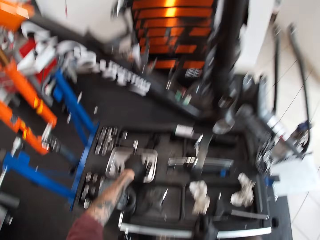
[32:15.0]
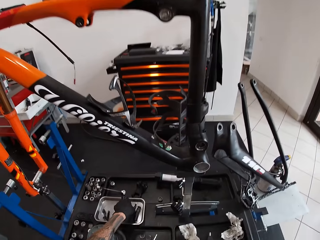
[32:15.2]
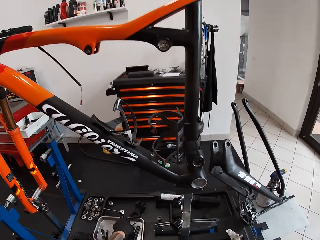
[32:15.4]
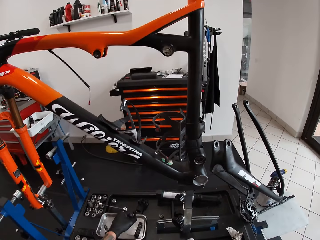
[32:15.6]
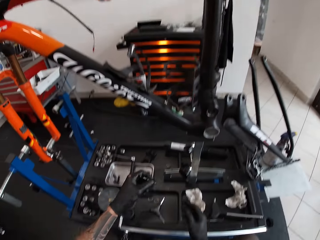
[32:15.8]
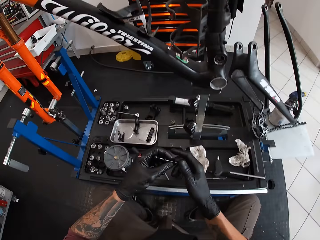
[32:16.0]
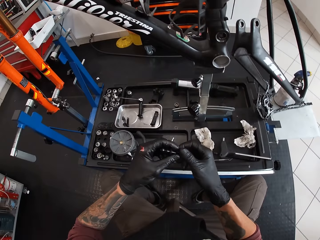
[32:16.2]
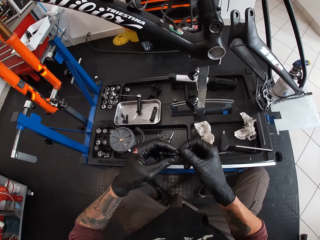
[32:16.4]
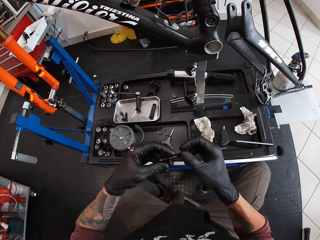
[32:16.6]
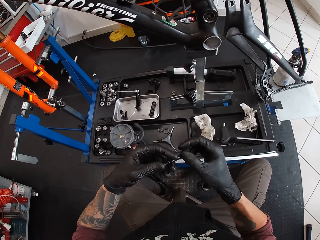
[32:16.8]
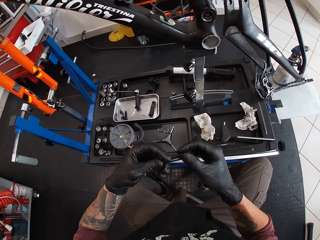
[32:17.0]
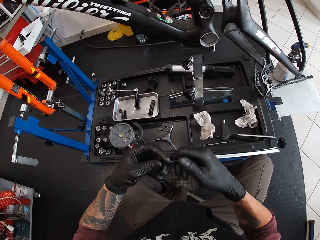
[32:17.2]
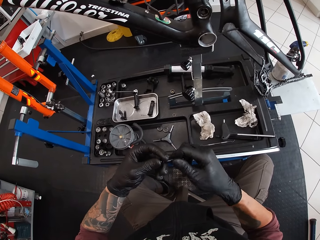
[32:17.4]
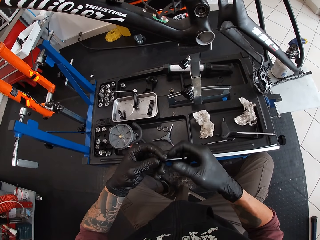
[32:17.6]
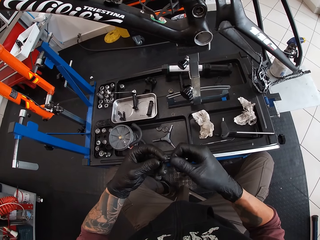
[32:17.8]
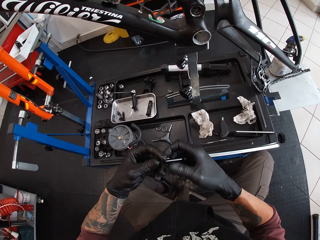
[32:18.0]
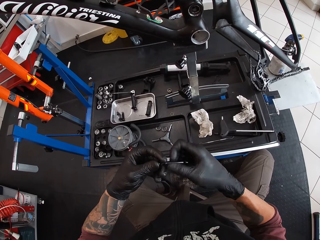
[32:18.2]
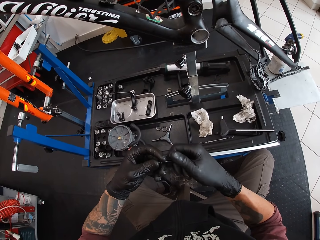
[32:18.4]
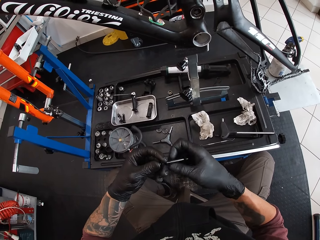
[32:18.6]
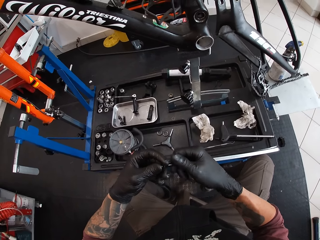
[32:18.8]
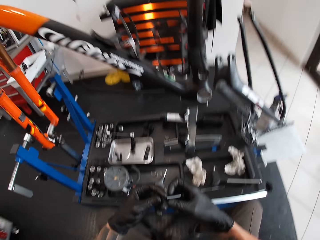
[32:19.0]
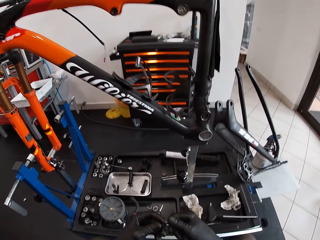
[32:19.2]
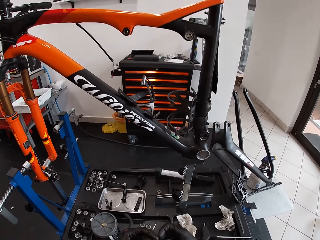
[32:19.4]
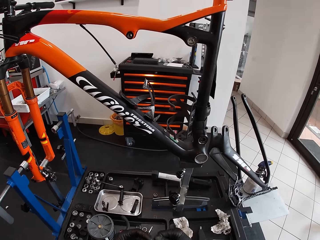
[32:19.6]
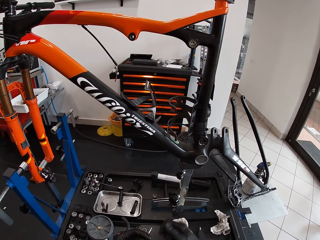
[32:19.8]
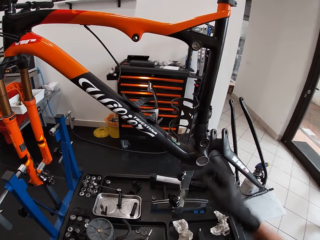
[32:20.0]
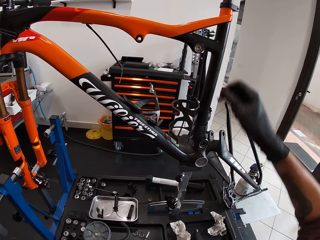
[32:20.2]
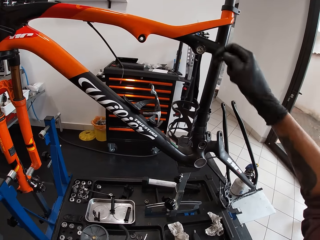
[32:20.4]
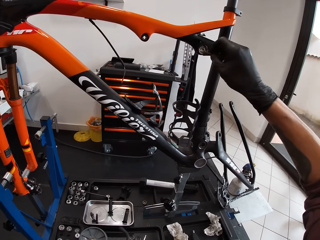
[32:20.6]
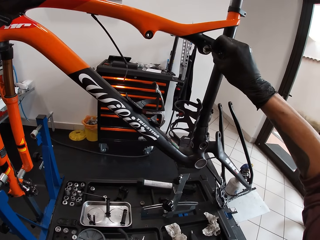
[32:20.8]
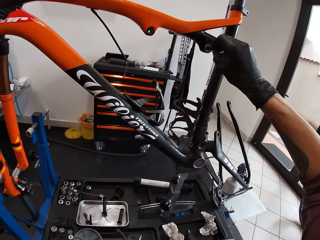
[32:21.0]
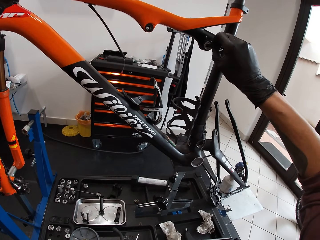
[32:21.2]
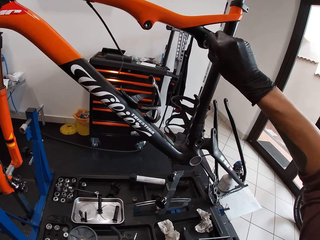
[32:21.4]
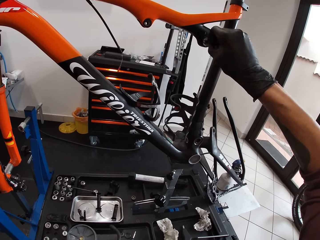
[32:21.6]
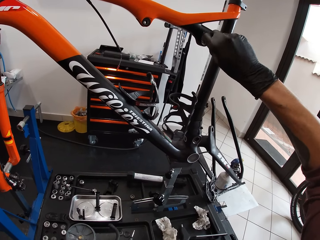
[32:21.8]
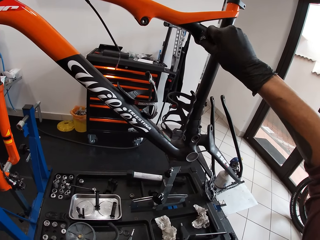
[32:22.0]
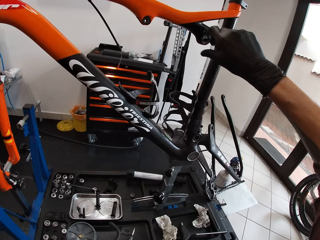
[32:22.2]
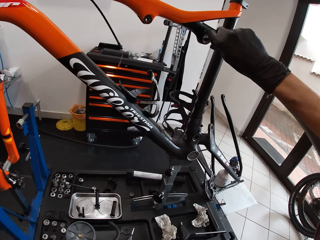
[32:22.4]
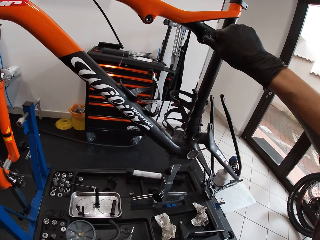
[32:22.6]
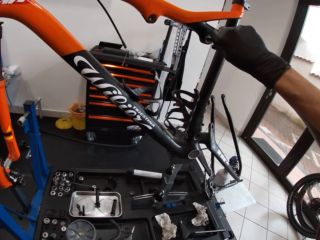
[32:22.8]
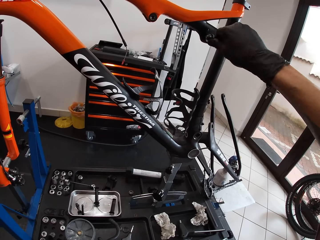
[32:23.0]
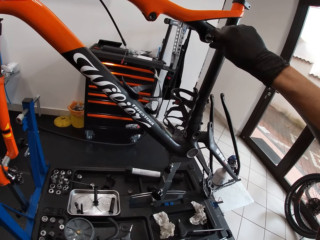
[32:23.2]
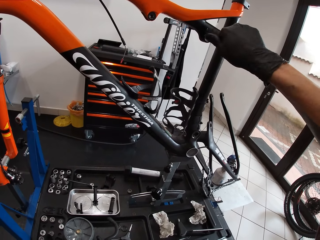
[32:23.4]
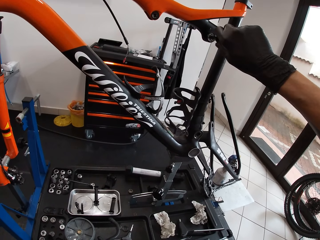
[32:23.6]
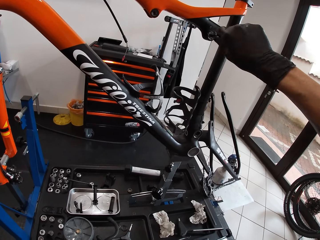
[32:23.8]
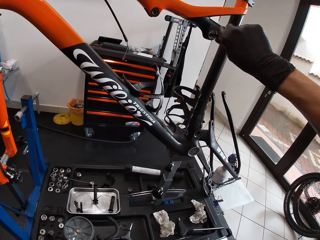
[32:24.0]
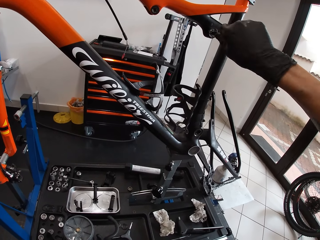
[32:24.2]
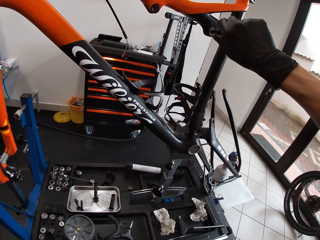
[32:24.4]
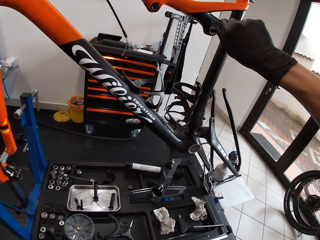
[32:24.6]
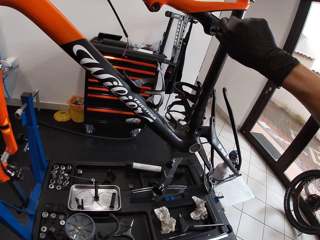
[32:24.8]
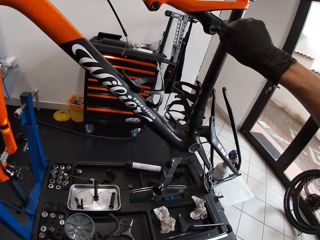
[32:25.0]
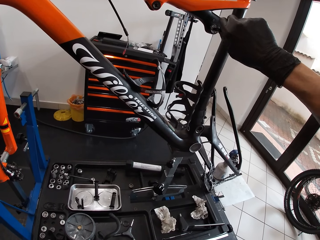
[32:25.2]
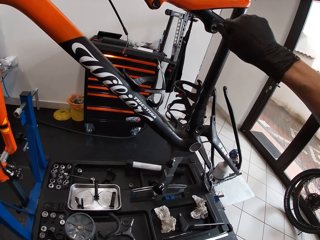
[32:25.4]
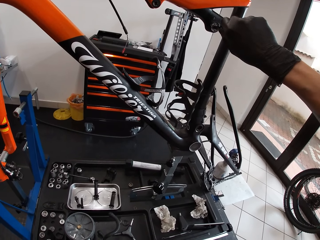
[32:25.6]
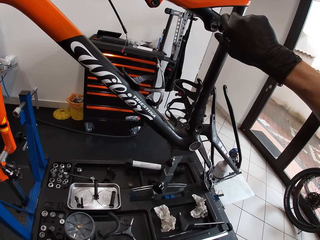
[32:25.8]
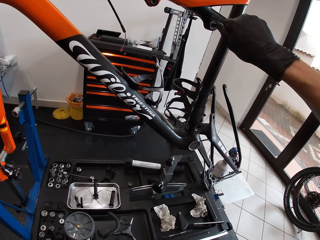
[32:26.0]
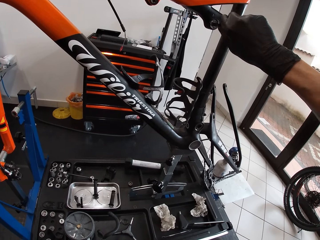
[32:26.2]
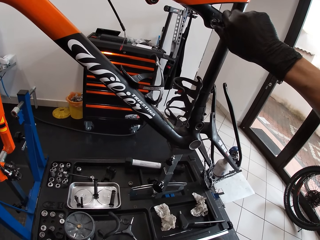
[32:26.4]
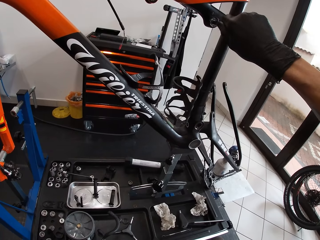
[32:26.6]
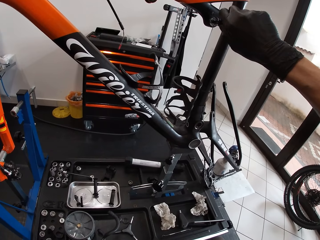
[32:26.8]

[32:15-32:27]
The camera wearer takes a bolt. He picks up a nut driver on the table with his left hand. He opens the nut driver in his left hand with his right hand. He adjusts a nut on the bolt. He puts the bolt on the bicycle. He screws the bolt hole with the mini screwdriver in his right hand.

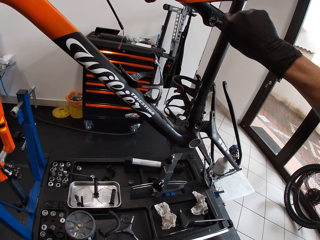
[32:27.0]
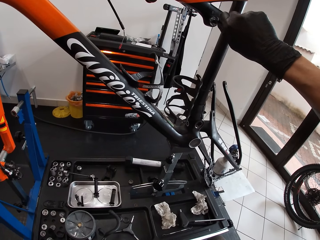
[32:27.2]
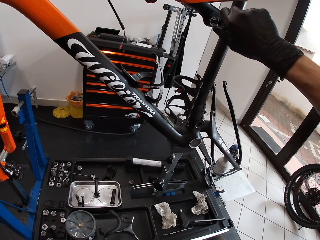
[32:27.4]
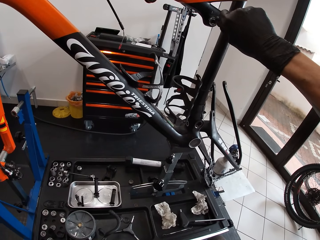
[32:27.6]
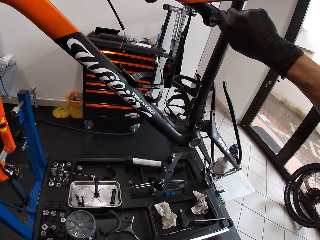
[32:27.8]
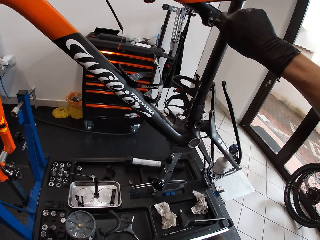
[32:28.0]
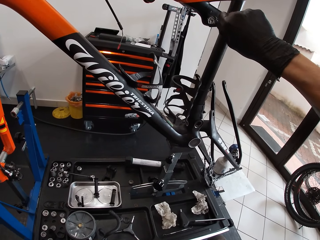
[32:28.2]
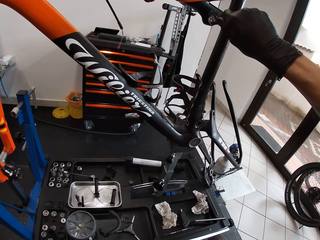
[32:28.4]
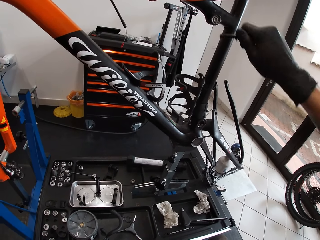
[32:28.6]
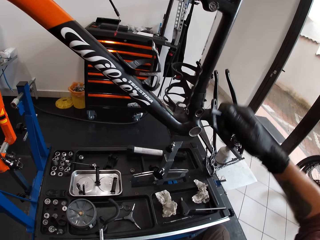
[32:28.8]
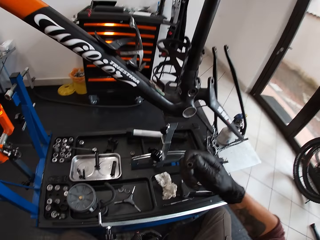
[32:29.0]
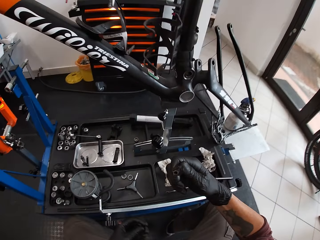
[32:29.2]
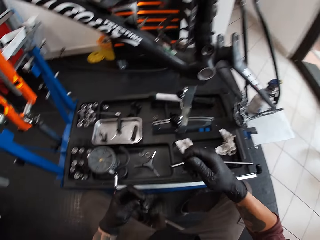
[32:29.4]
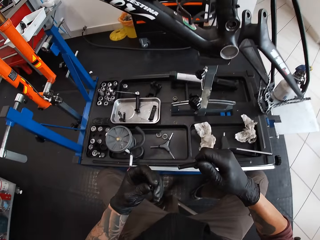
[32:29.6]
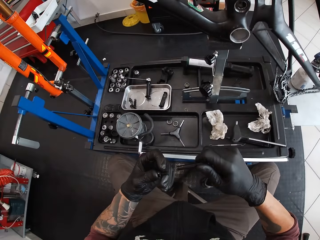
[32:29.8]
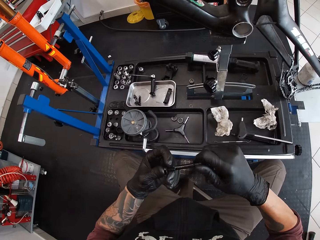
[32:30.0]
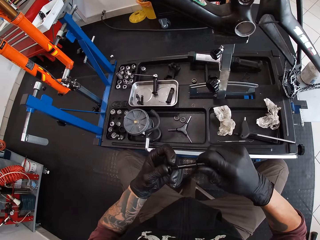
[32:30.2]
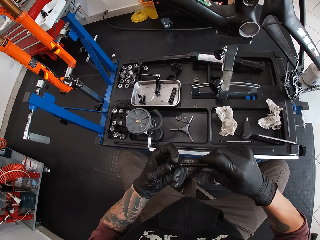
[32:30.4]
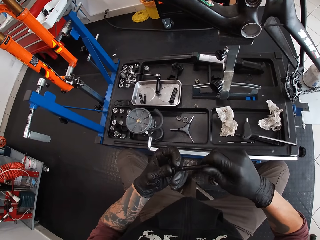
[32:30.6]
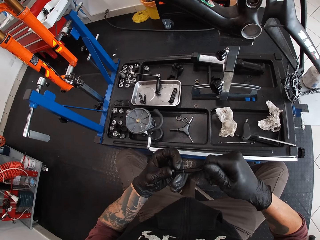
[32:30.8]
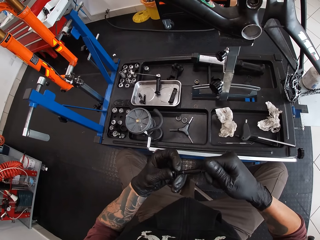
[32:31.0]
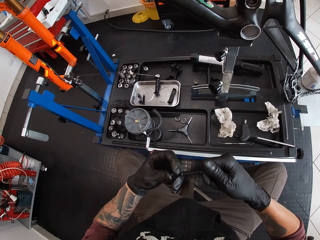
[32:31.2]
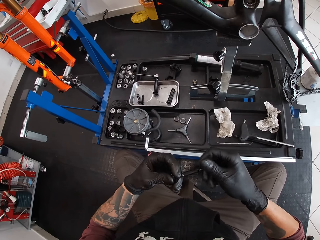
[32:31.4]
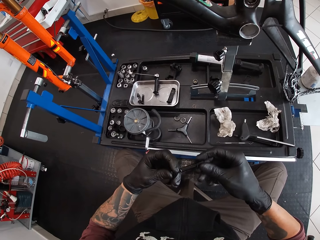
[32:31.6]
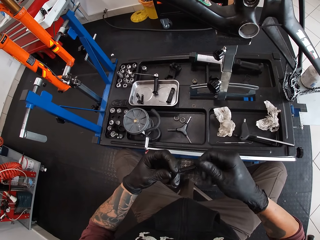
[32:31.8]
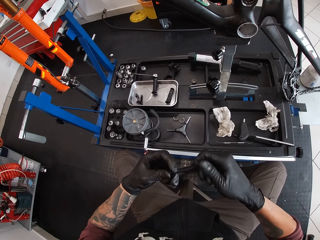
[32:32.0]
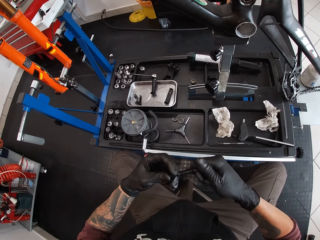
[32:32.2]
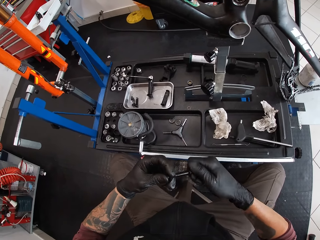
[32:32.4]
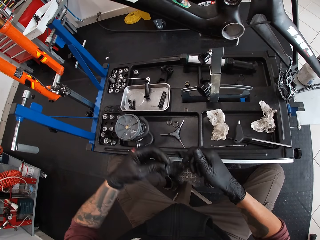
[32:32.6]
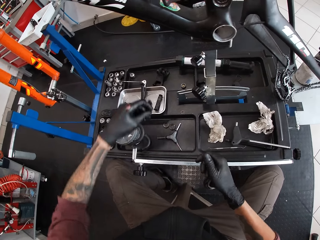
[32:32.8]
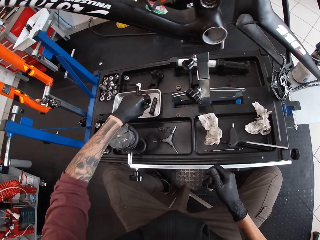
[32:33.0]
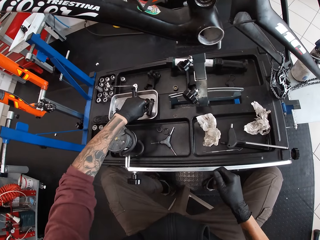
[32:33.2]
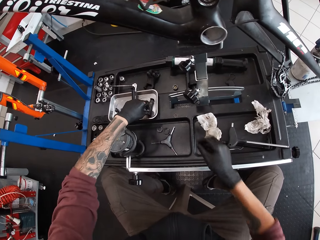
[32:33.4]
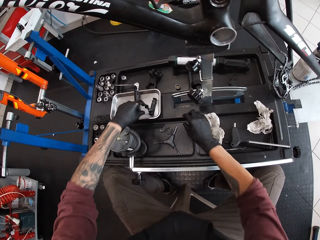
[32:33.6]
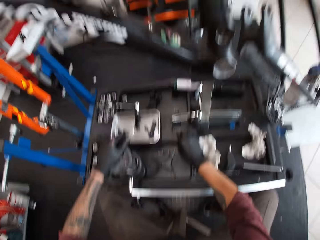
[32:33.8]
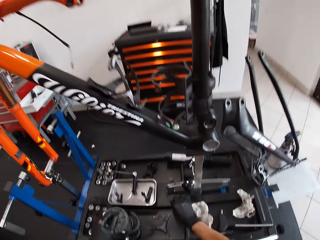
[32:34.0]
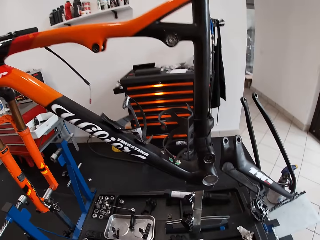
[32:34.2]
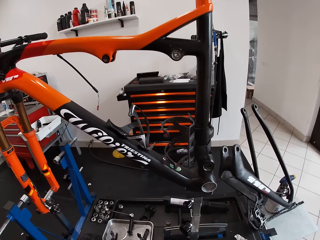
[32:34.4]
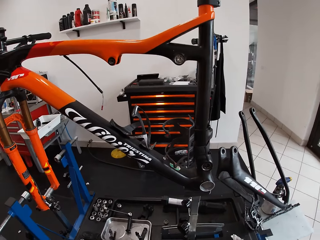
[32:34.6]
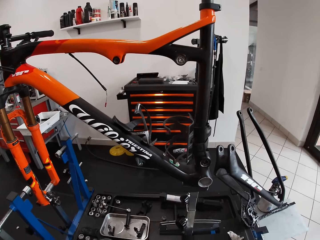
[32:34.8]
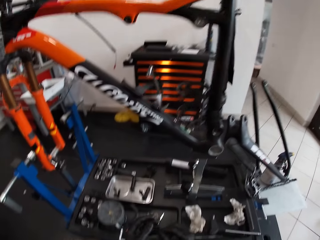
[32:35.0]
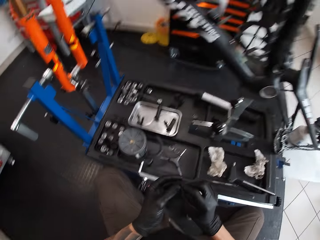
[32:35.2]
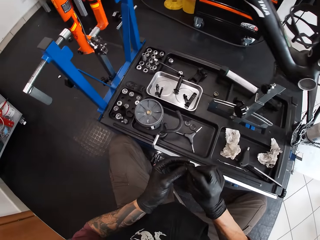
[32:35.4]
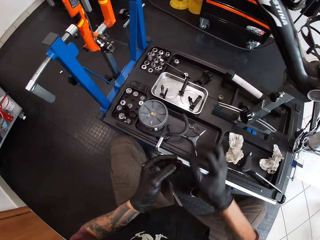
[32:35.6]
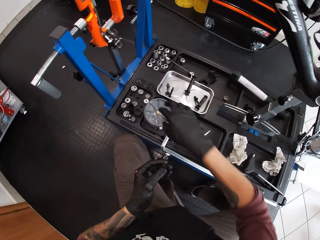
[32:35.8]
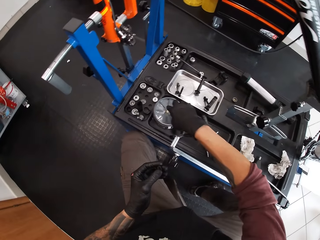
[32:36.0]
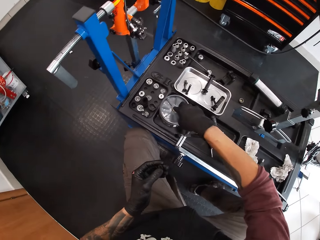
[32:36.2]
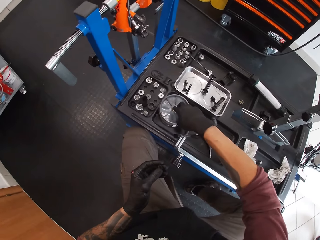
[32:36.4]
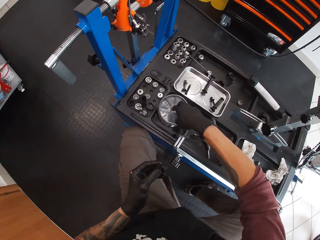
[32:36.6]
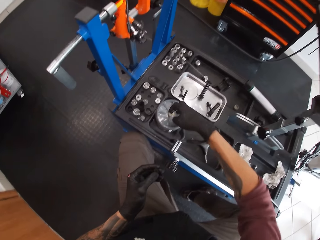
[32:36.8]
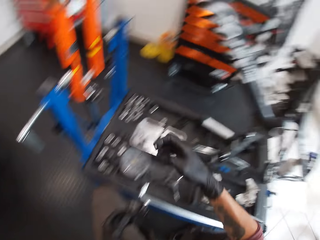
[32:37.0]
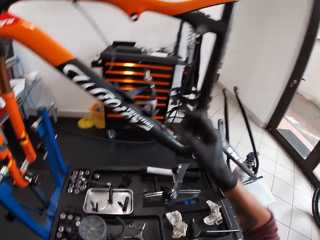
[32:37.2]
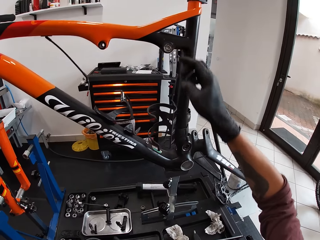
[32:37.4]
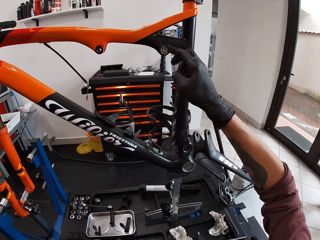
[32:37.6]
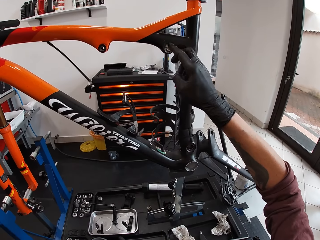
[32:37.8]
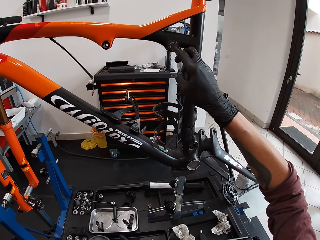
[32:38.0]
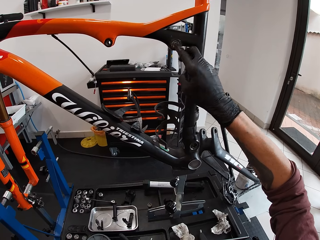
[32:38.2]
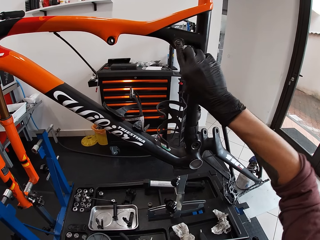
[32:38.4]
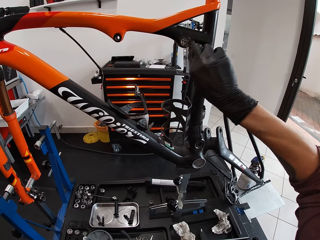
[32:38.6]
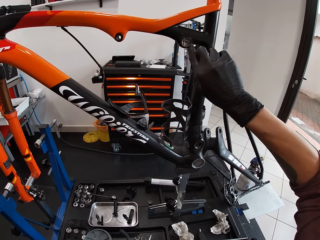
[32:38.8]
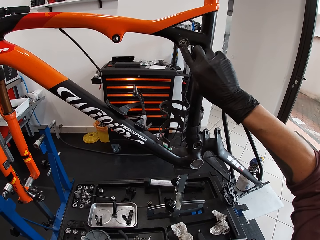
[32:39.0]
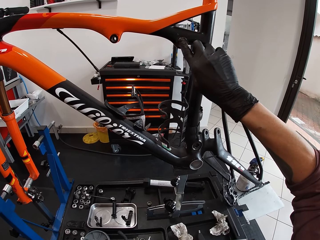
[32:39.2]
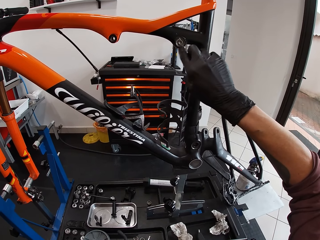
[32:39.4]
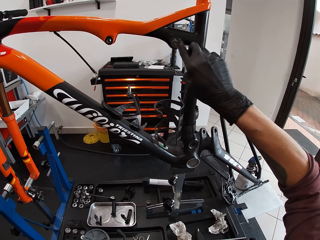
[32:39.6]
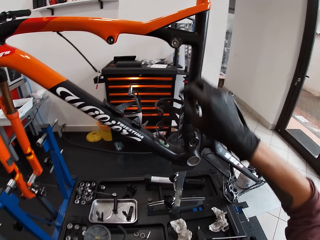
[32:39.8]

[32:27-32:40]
The camera wearer puts the bolt on a nut. He covers the nut driver with both hands. He drops the nut driver in his left hand on the table. He puts the bolt on the tray. He picks up a washer or ring from the table with his left hand. He holds the ring on the hands. He takes grease. He wipes some grease off the top of the container with his right hand. He rubs the grease in his right hand on the bolt hole on the metalwork.
